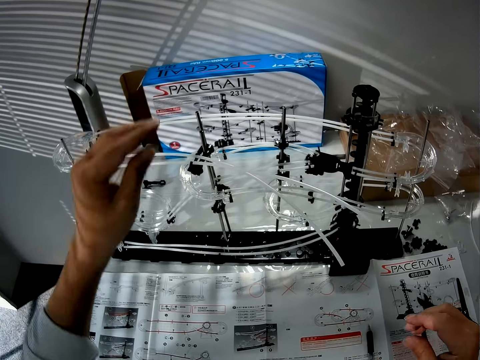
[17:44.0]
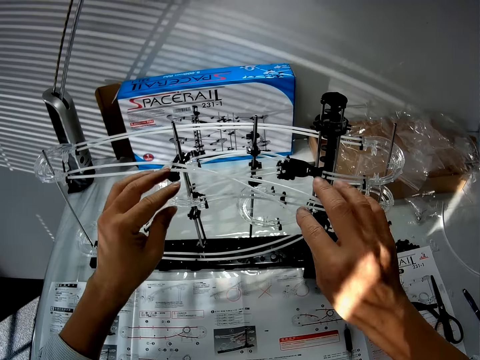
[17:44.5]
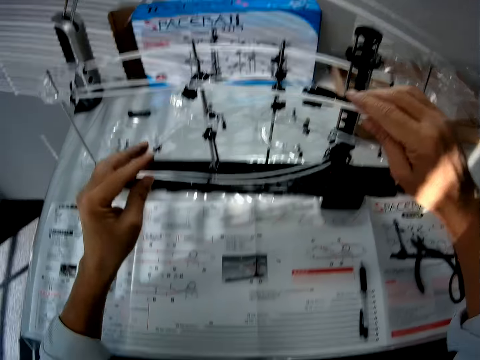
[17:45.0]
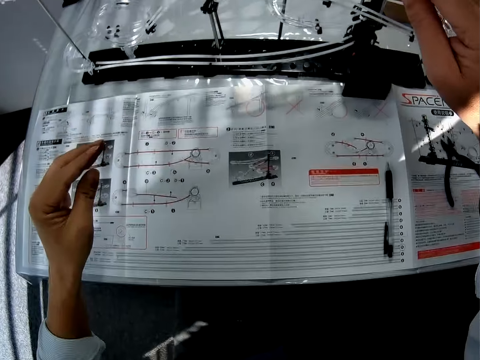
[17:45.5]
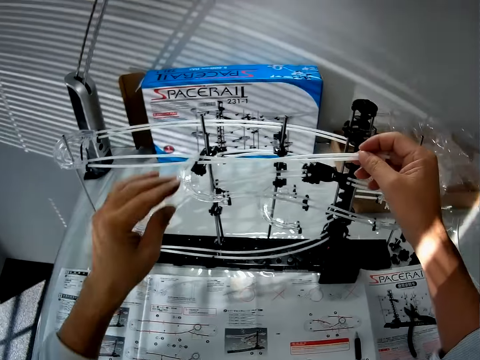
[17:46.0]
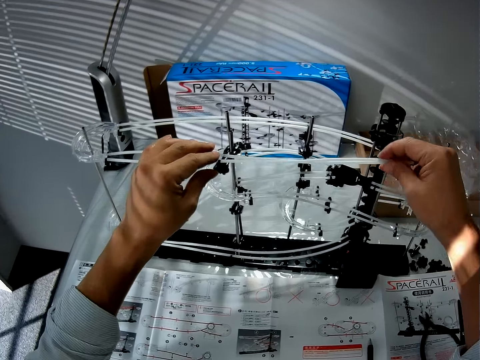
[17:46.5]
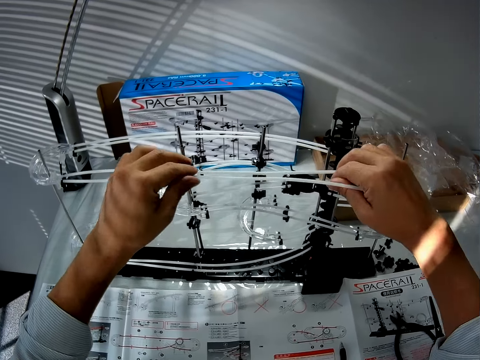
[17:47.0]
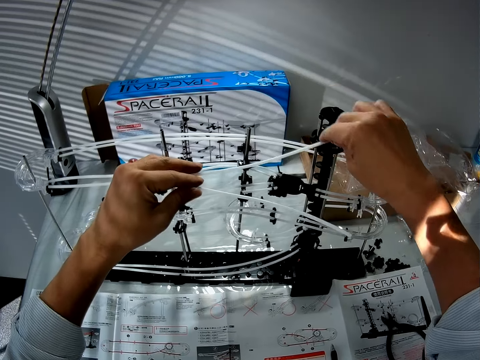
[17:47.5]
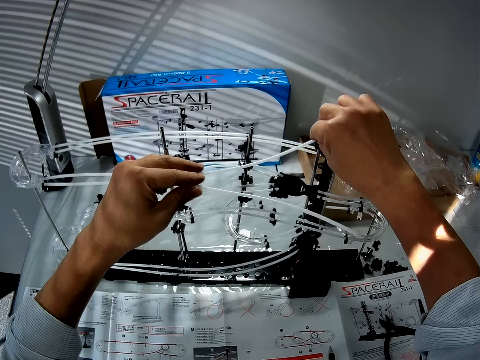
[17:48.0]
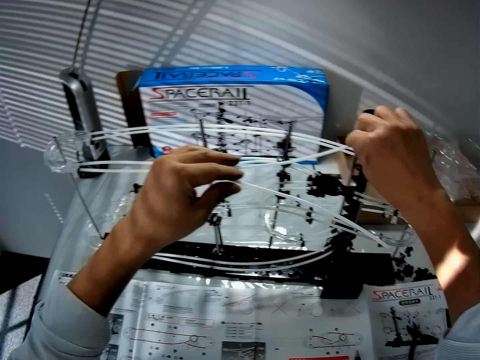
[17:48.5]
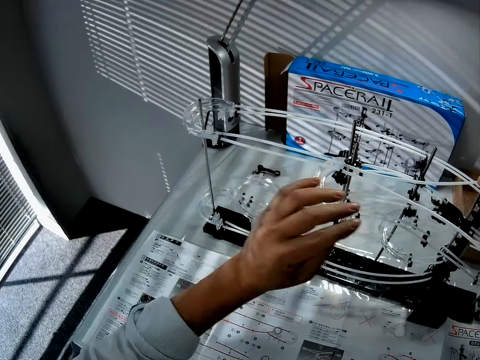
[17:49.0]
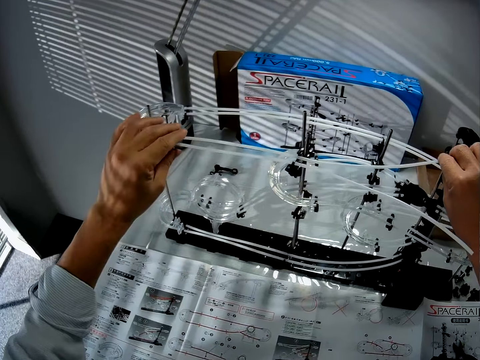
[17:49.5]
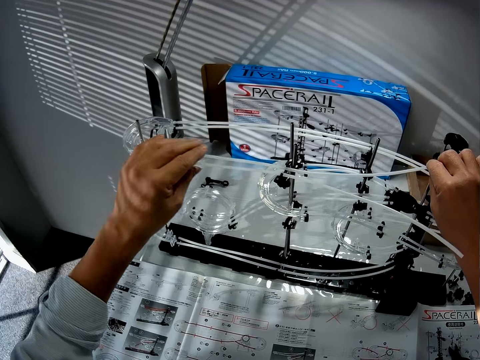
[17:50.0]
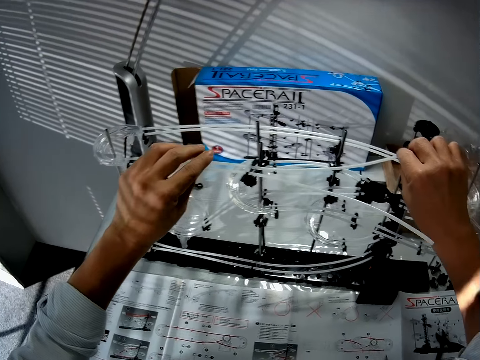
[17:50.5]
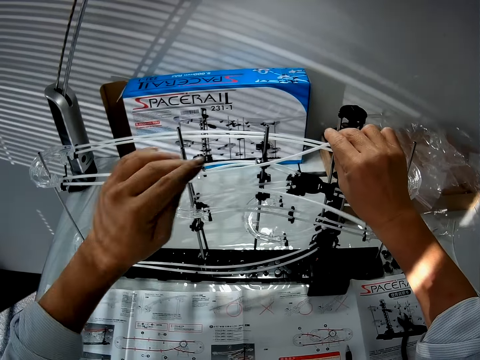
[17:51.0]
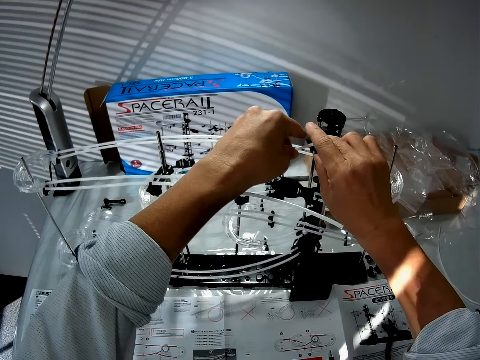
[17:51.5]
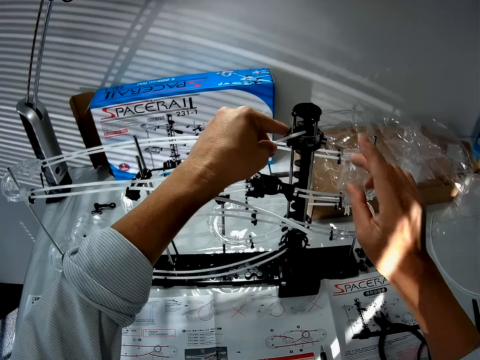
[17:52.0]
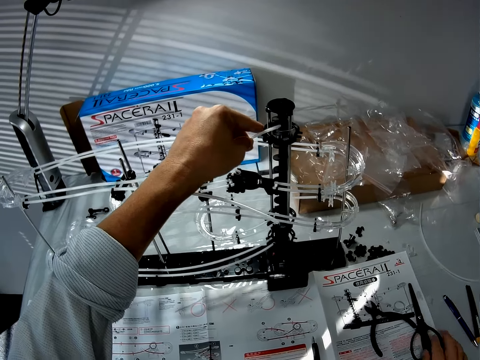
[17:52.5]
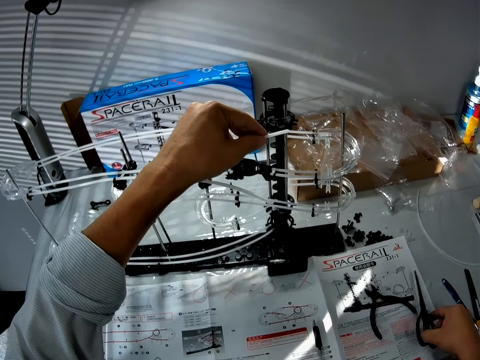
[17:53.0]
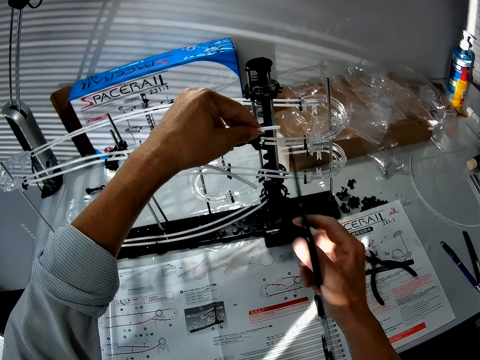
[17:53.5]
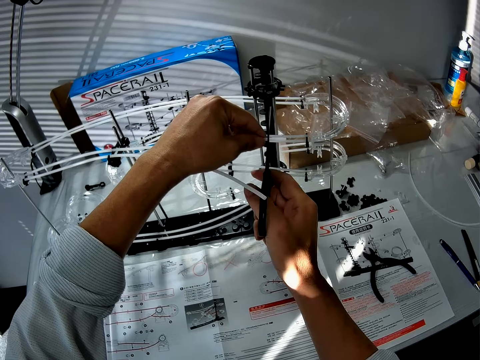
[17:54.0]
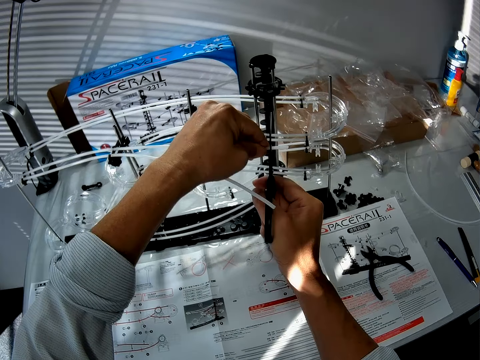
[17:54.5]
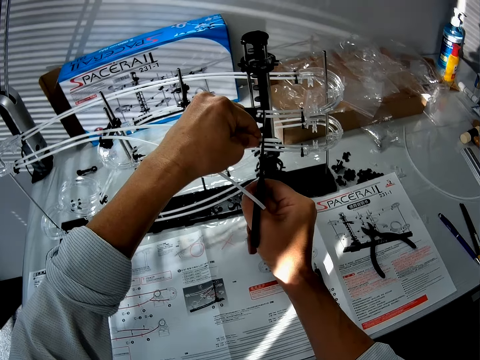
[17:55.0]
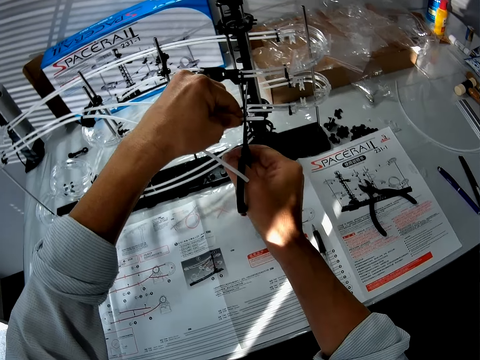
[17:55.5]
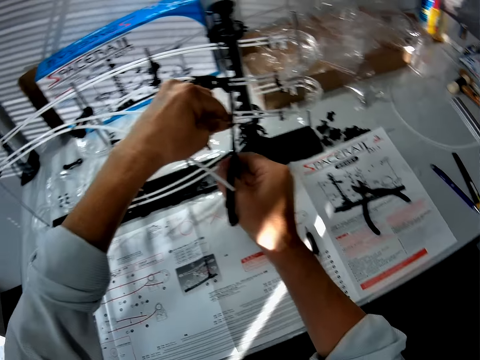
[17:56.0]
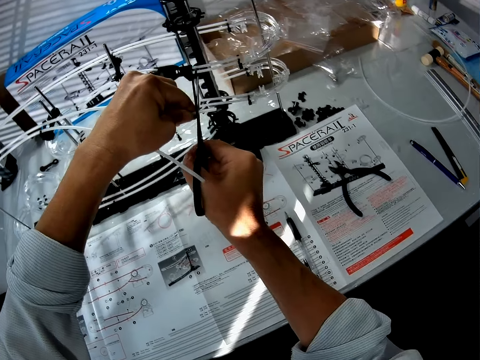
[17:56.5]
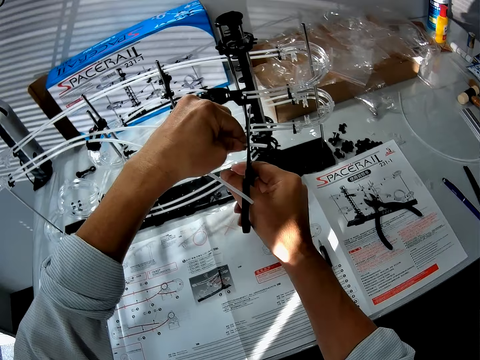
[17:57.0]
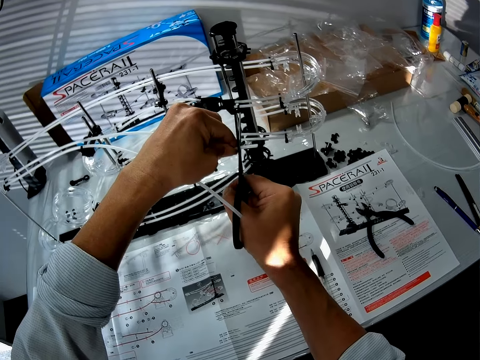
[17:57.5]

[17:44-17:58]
The camera wearer adjusts a rail on a shaft stand on a space rail model. They look at a piece of paper on a table. They adjust the rail on the shaft stand on the space rail model. They hold the rail on the space rail model with a hand. They pick up scissors from the piece of paper on the table. They cut the rail with the scissors.

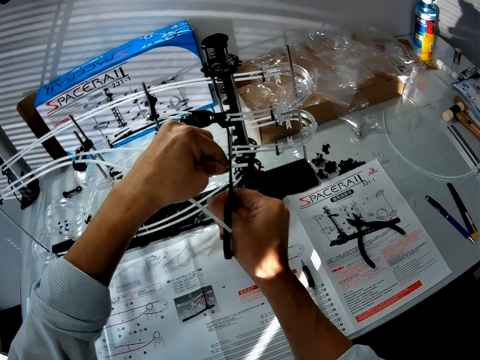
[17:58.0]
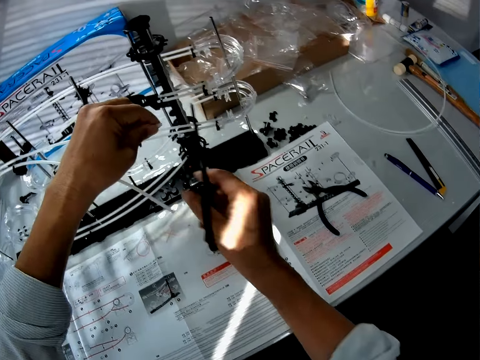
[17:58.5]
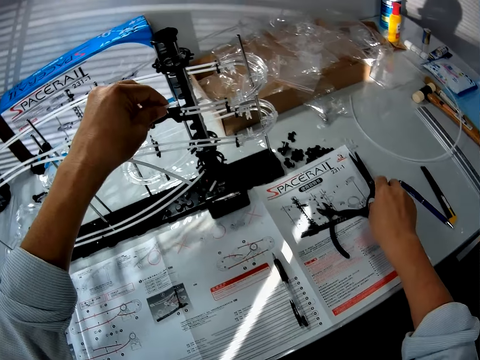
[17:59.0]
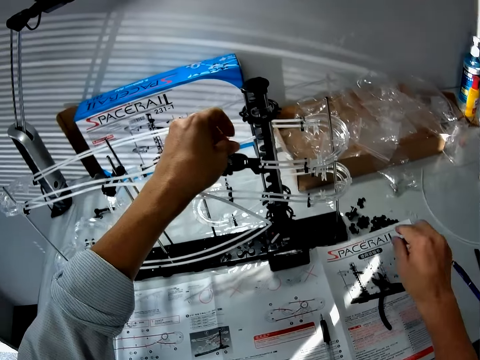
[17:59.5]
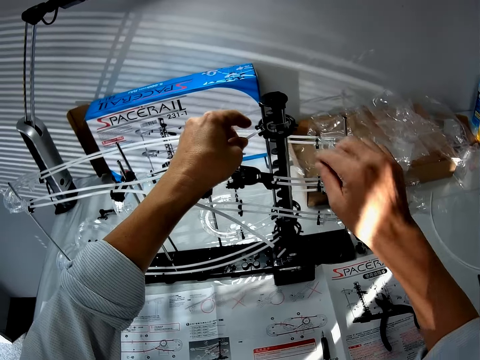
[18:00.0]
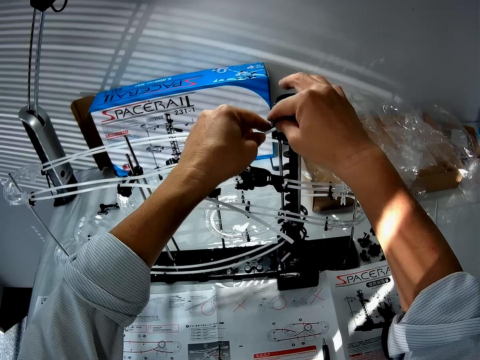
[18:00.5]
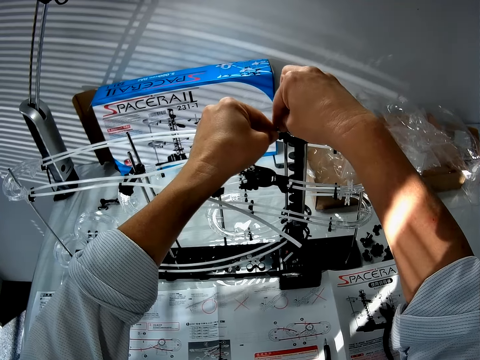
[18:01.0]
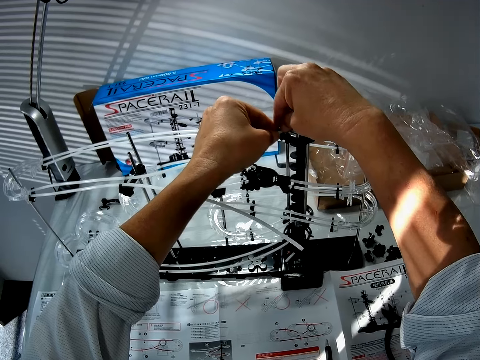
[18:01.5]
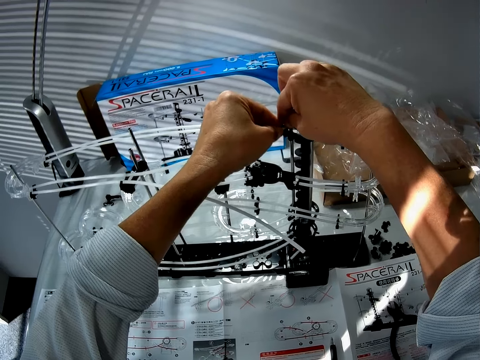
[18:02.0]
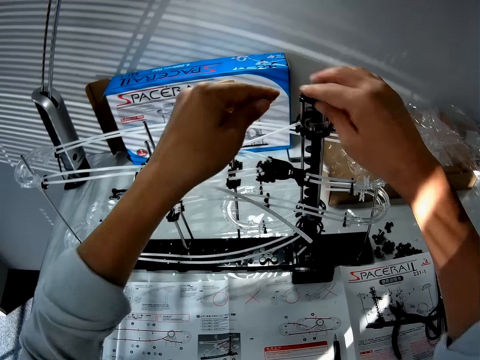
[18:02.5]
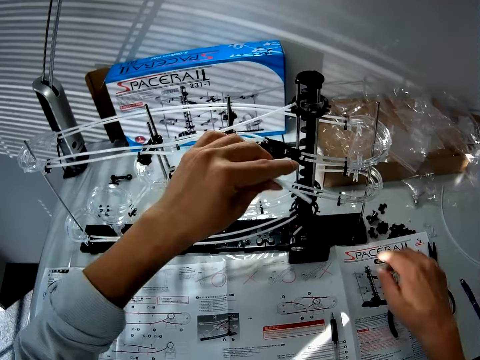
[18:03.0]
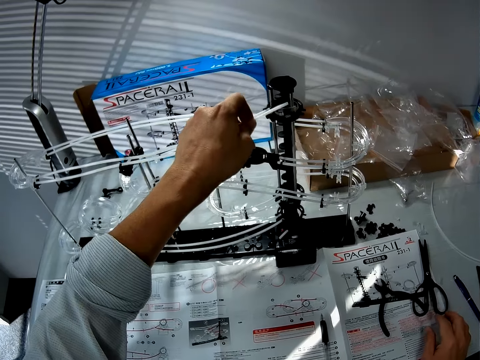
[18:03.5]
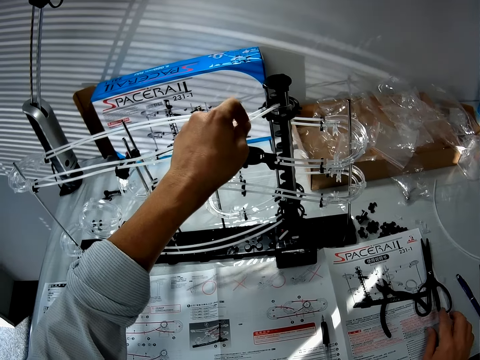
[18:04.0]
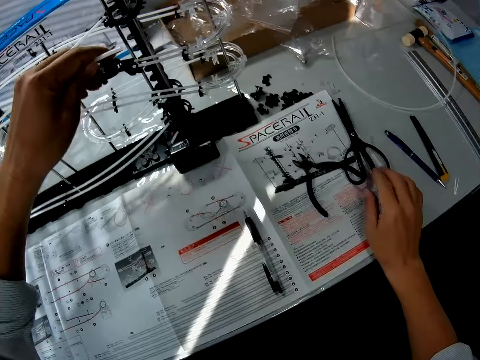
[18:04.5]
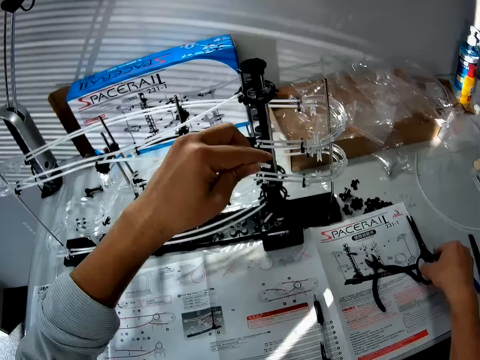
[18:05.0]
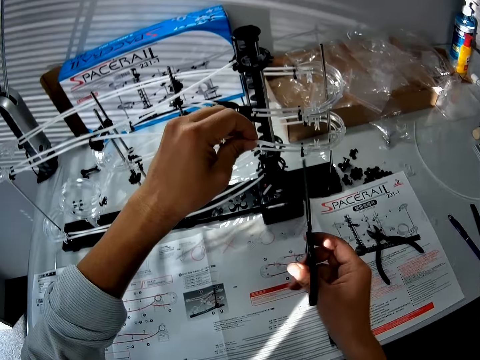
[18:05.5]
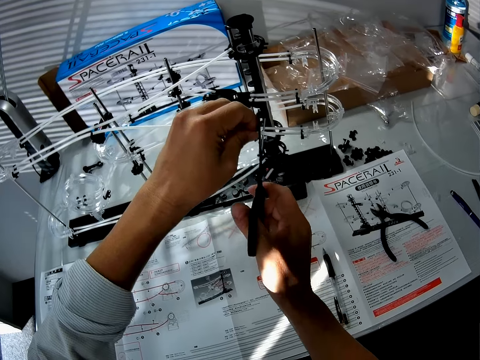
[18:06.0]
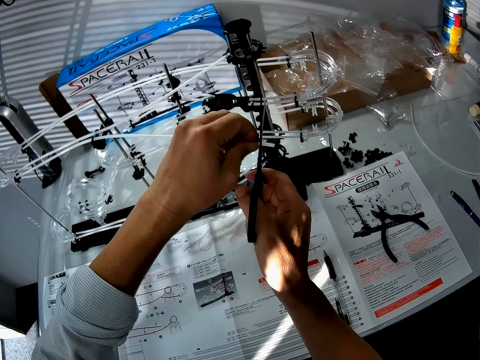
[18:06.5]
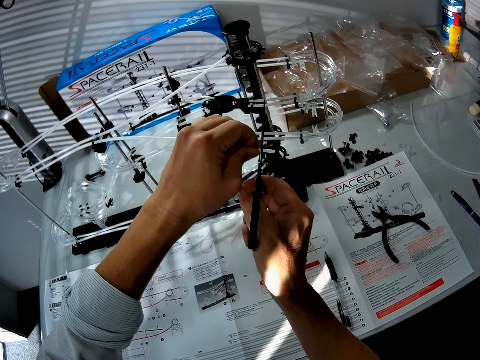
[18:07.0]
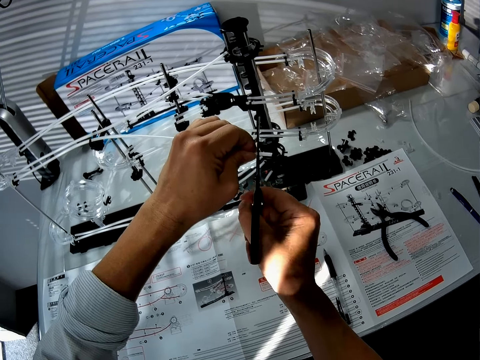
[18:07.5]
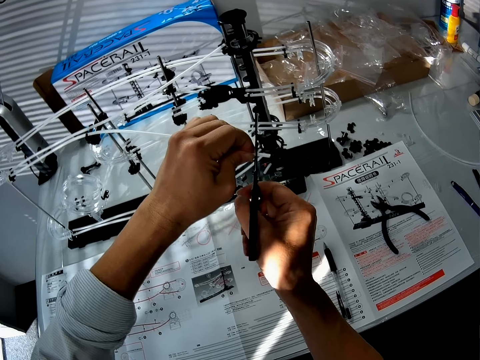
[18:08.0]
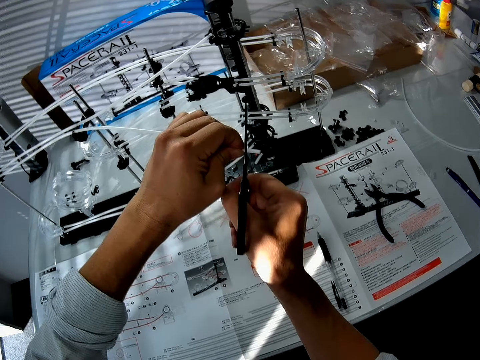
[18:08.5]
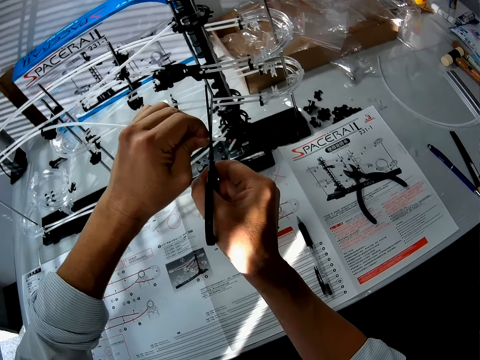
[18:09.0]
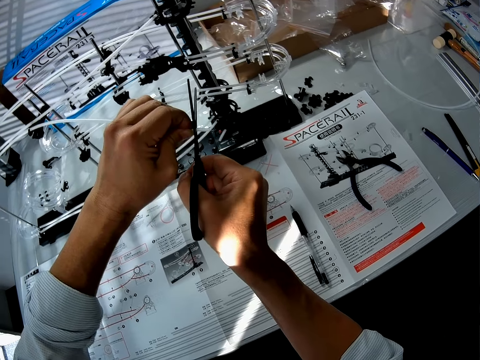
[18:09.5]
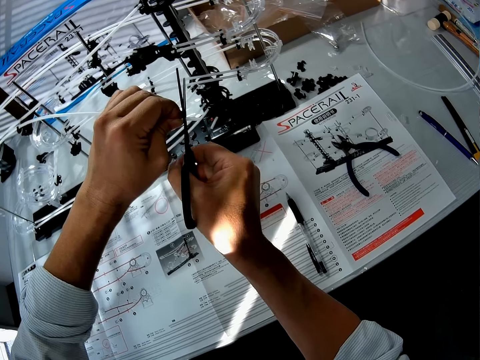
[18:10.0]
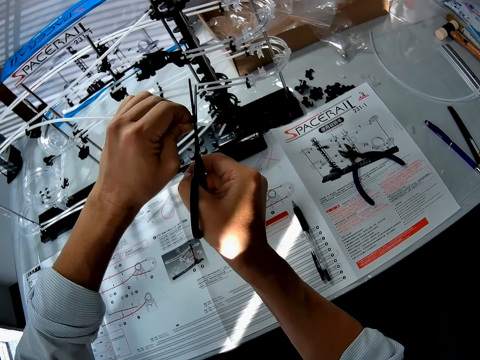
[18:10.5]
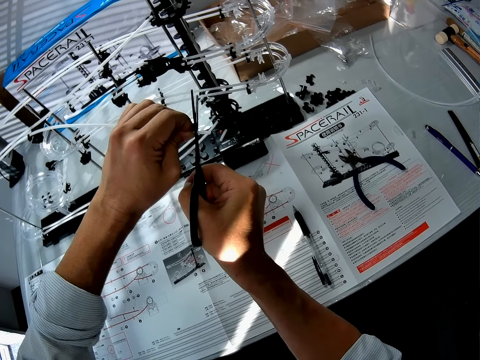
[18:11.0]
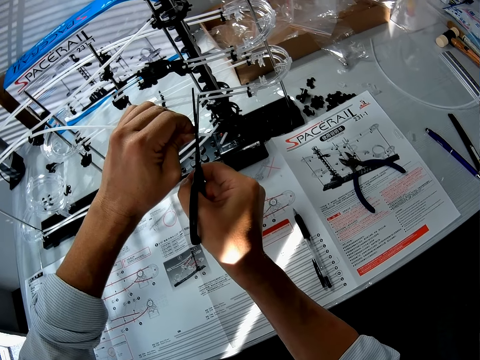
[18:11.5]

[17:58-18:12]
The camera wearer puts down scissors on a piece of paper on a table. They adjust a rail on a shaft stand on a space rail model. They move a hand on the piece of paper on the table. They pick up the scissors from the piece of paper on the table. They cut the rail with the scissors.
